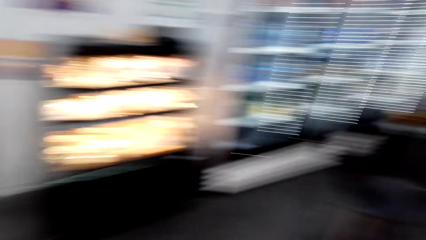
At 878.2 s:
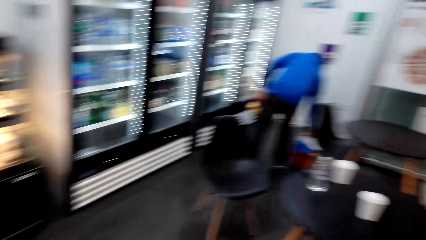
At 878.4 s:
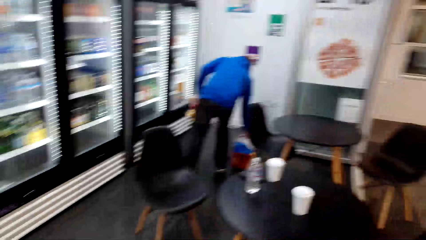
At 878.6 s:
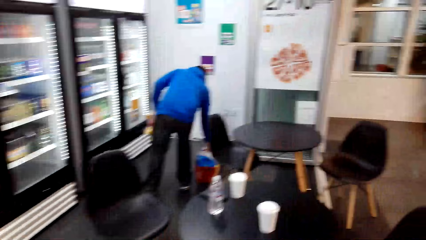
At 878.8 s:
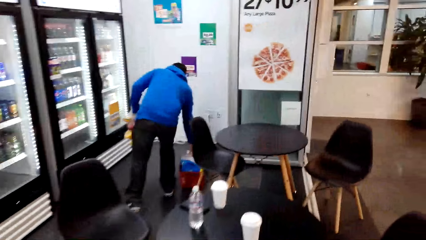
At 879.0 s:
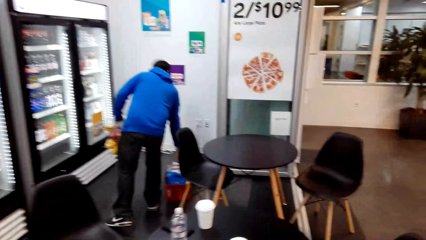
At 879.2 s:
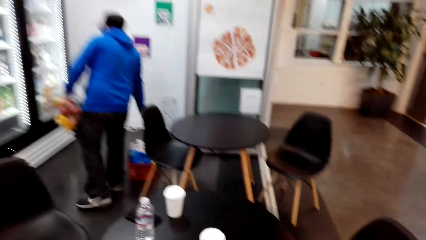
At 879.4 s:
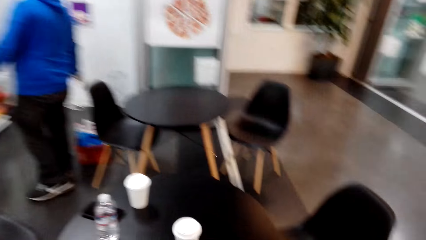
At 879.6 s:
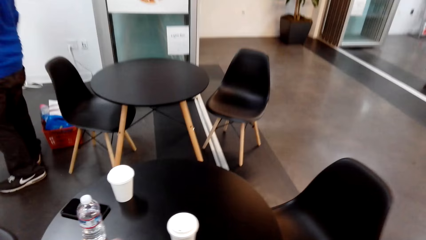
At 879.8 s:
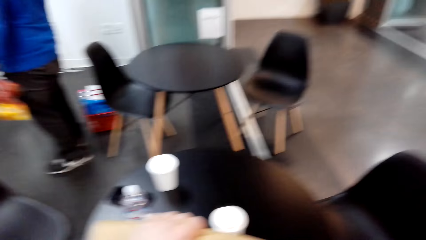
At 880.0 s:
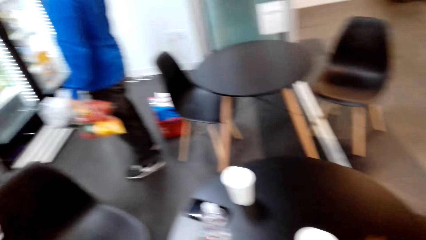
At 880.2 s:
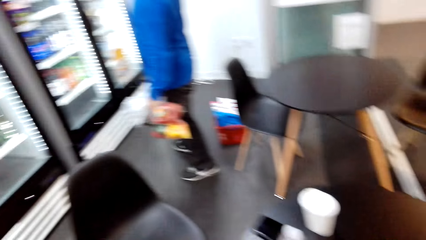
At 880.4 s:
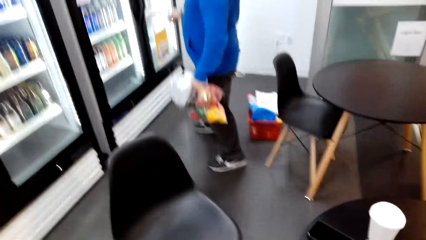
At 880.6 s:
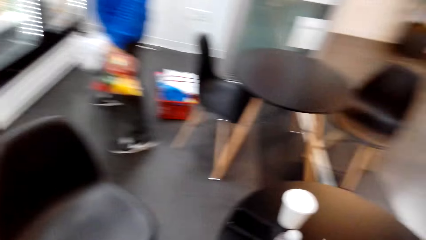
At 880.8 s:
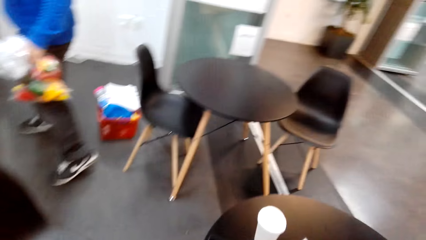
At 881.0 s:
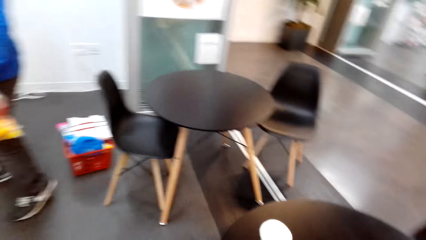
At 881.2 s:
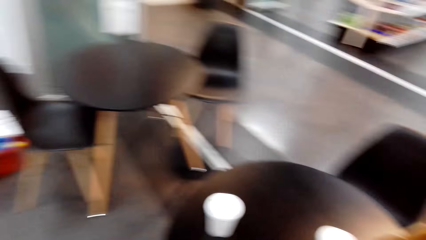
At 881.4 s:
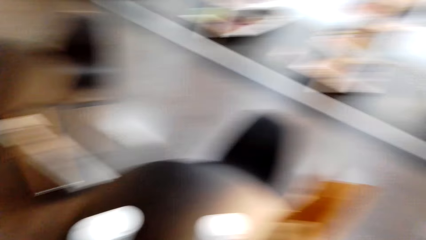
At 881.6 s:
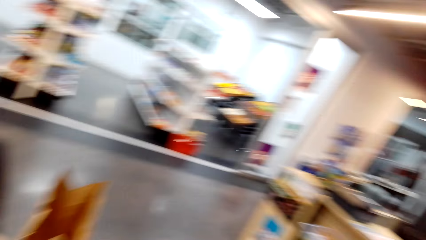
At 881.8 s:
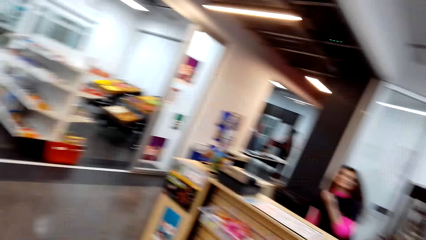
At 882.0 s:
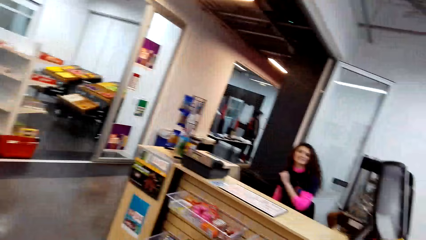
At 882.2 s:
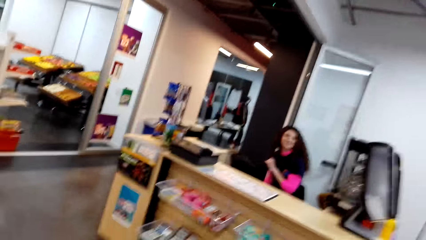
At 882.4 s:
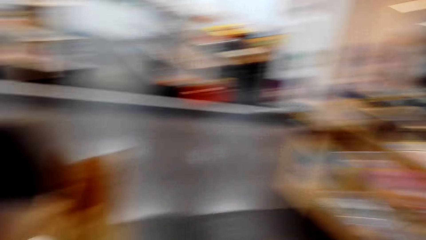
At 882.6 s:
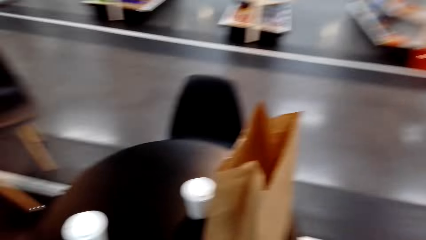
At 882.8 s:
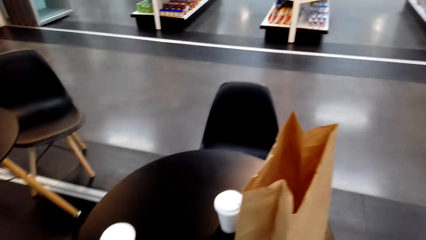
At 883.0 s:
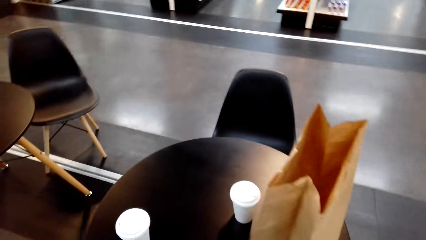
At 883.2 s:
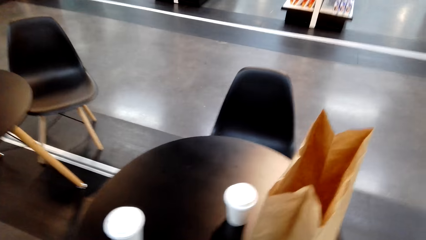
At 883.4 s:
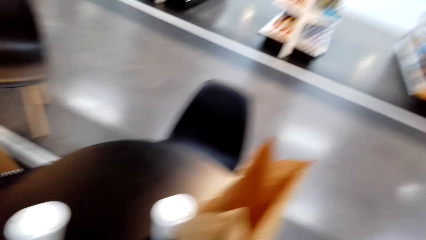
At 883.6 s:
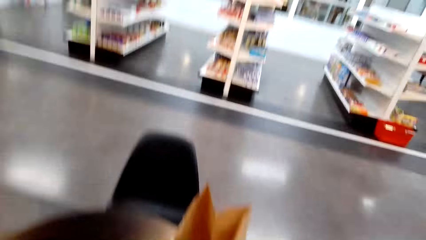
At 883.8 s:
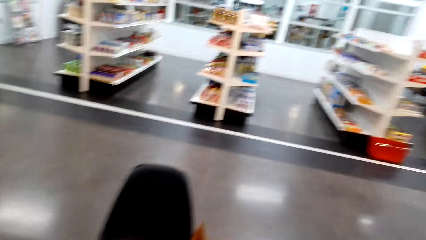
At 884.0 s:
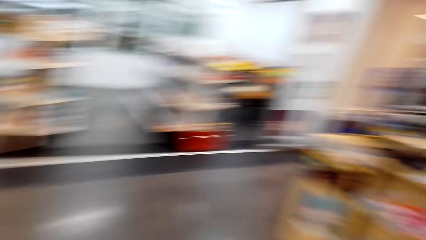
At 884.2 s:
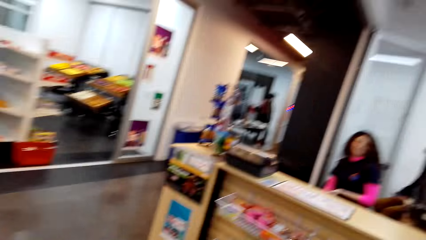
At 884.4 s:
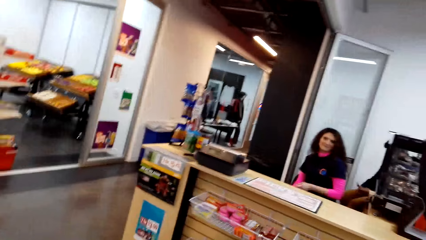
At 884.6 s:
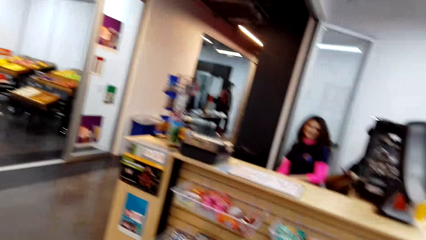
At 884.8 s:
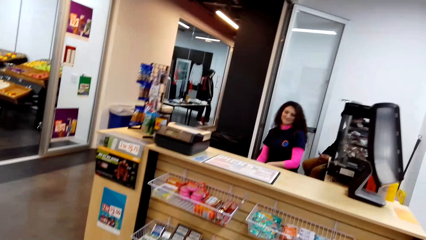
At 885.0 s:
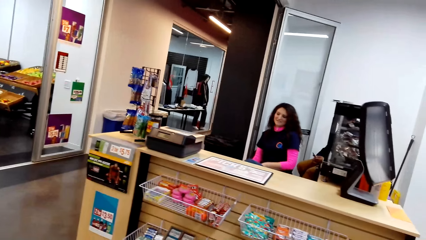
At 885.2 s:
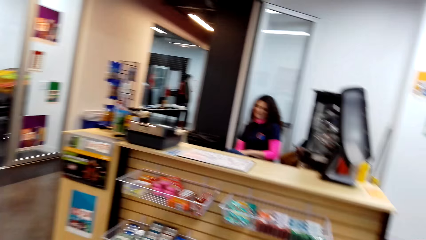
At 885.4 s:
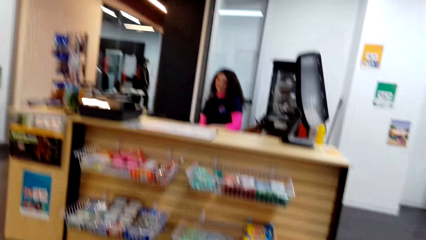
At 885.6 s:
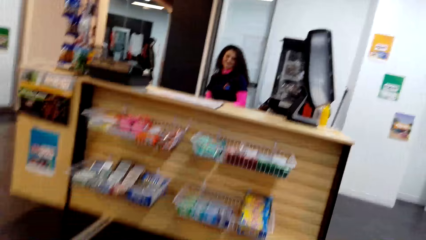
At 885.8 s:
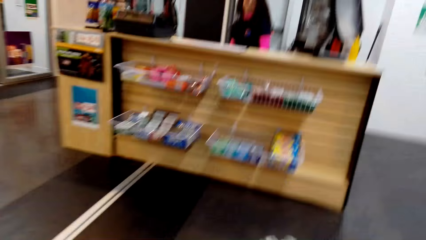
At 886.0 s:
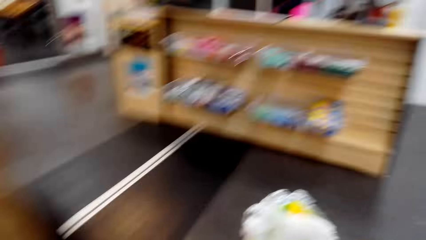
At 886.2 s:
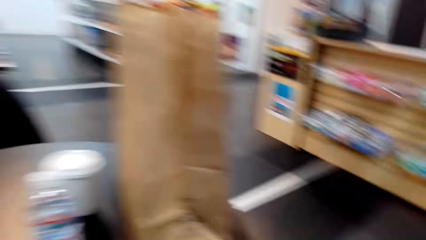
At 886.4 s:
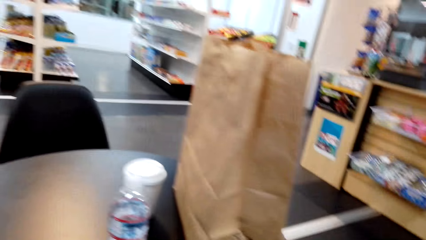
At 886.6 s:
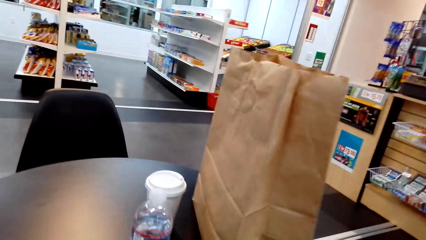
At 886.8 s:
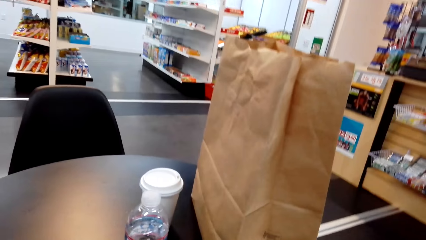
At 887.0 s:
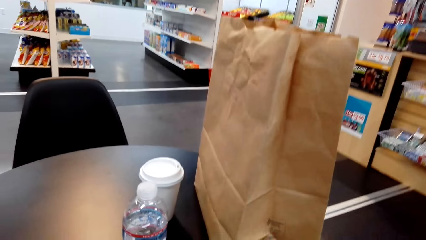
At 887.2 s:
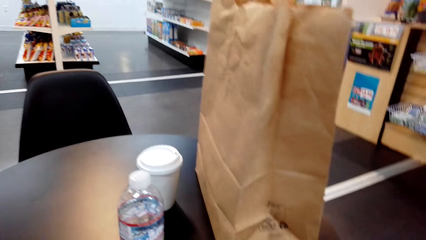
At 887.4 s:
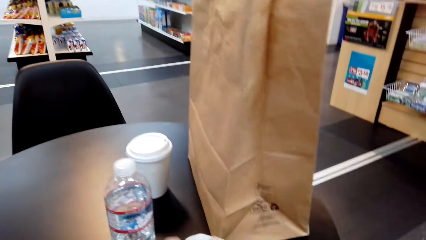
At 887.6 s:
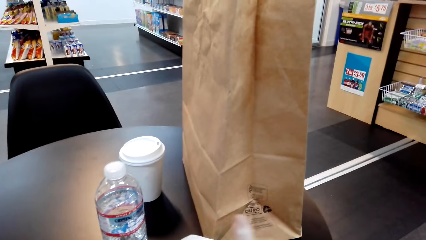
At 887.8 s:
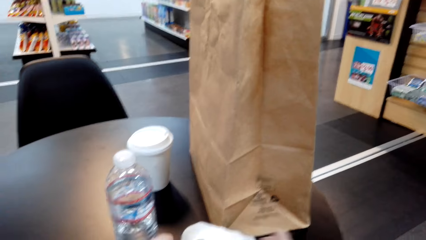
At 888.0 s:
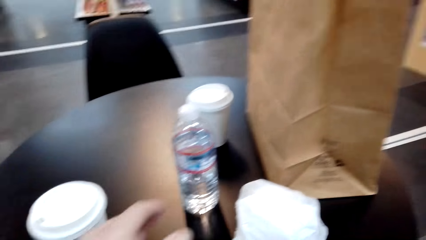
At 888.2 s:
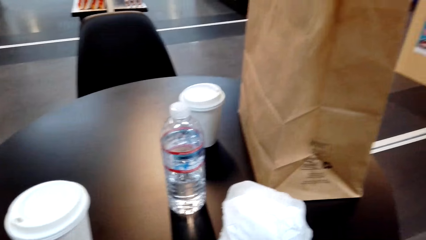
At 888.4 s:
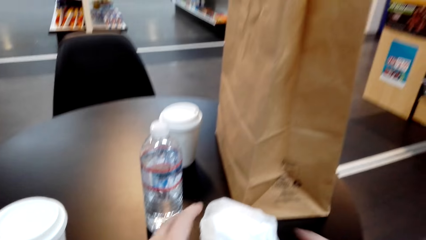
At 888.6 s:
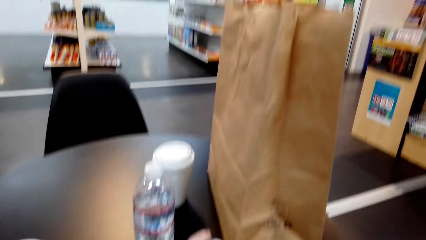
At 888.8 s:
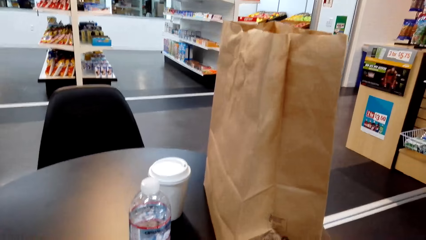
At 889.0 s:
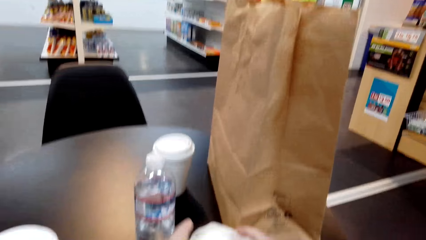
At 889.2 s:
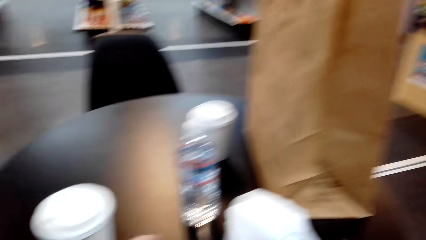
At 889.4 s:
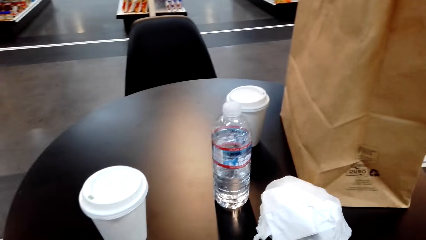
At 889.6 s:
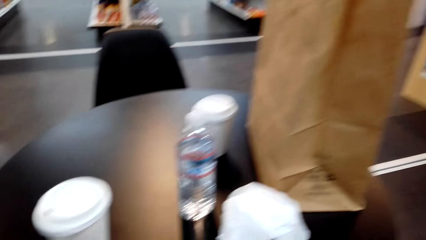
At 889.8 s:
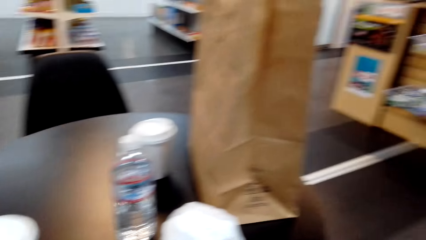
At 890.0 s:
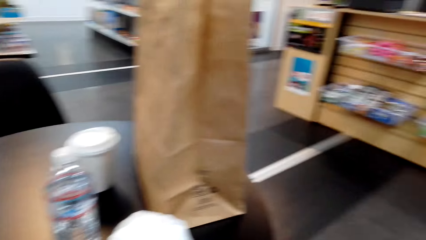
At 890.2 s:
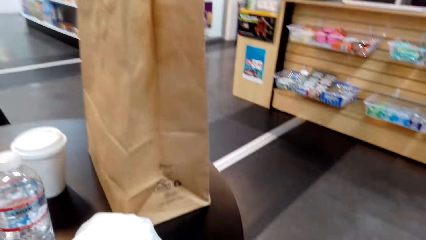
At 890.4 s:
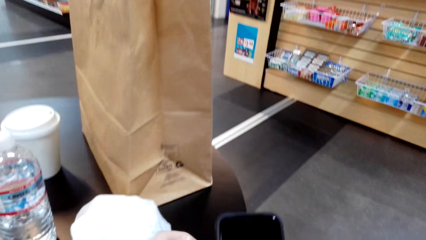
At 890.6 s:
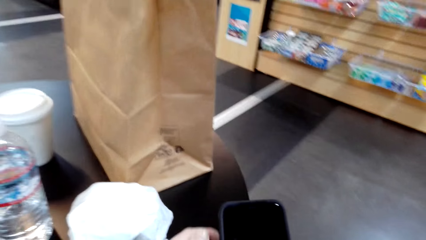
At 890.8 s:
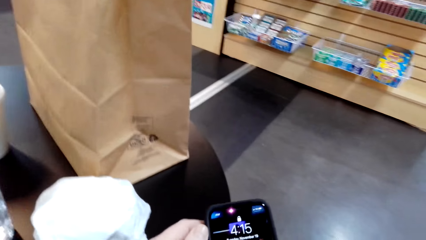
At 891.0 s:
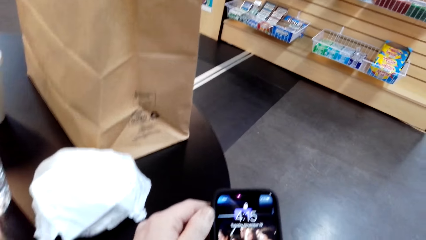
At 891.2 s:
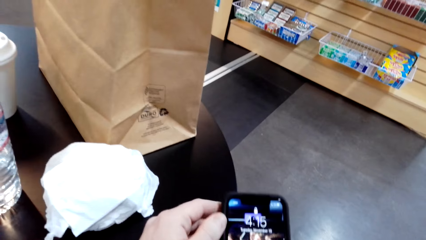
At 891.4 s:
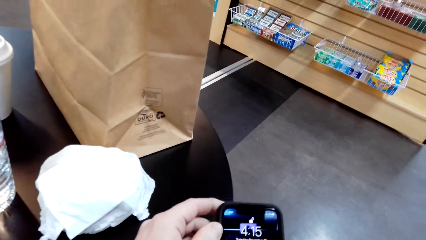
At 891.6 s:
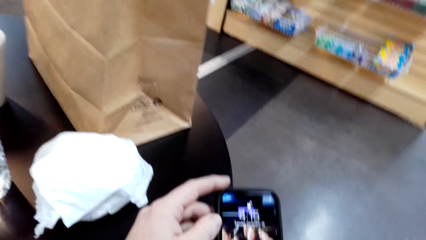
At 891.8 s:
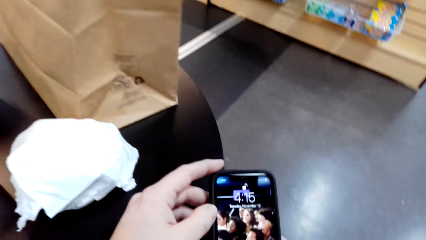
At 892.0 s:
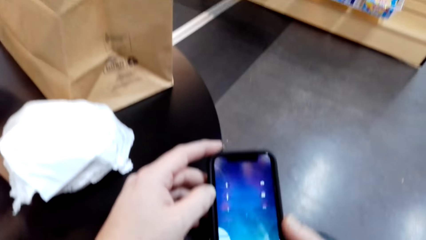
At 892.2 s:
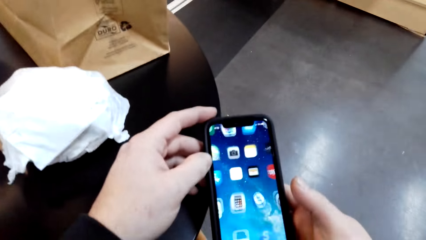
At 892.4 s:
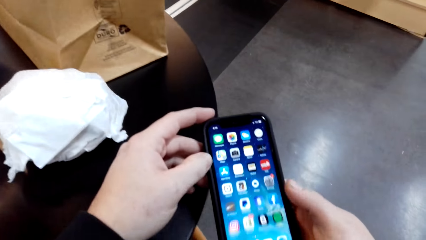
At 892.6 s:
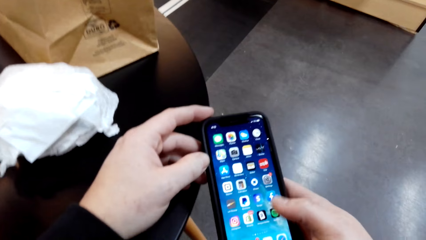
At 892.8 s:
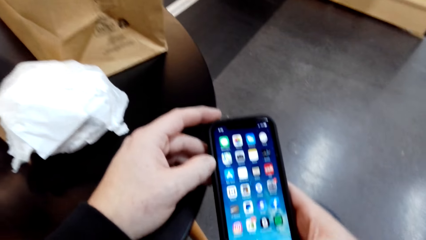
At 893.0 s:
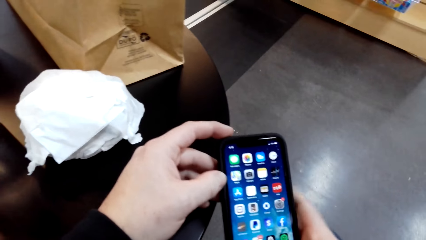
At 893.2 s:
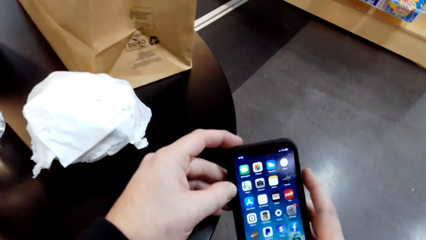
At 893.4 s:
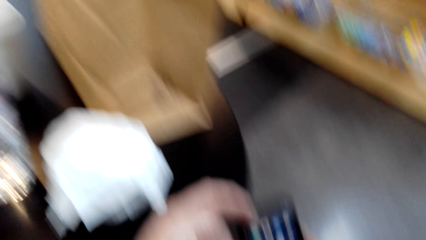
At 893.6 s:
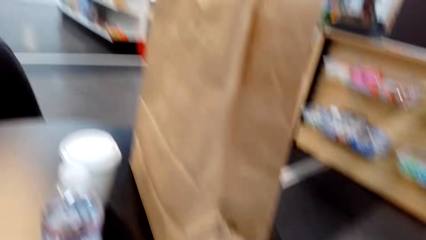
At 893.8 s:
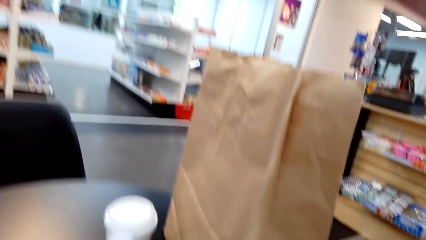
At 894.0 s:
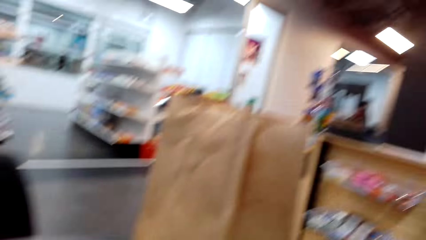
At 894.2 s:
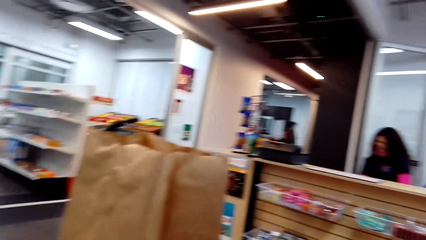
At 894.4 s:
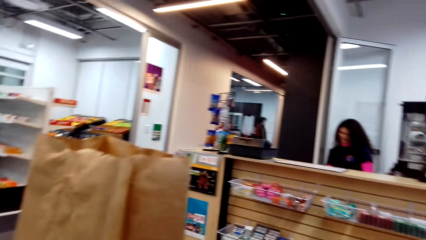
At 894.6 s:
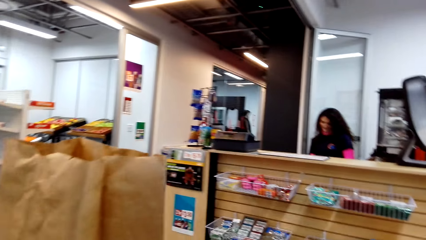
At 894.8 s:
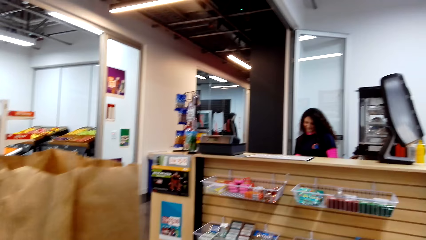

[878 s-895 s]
The camera wearer takes the bag. They walk around. A man stands in the building. The camera wearer settles at a table. They put the brown paper on the table. They look around. They sit on the chair. They touch an item on the table. They scroll the phone. They look around.
